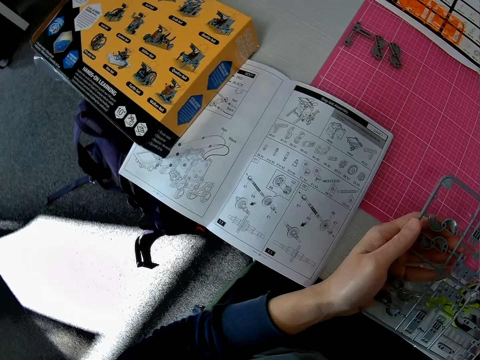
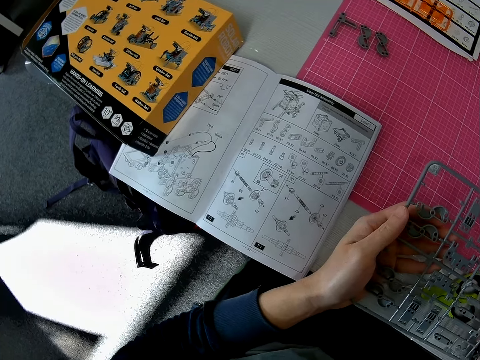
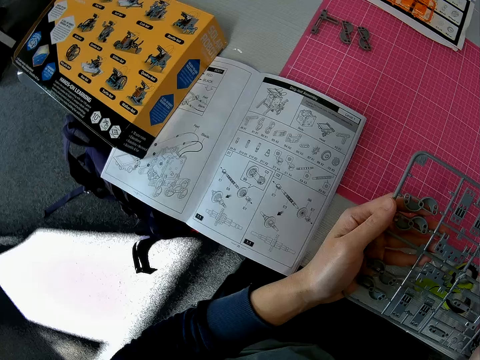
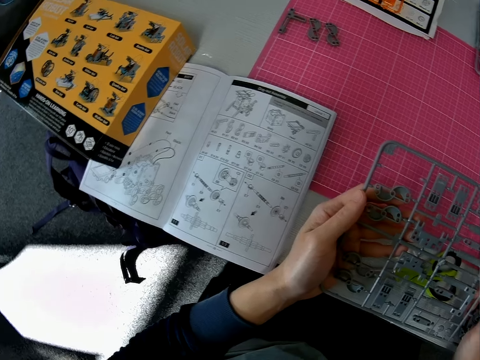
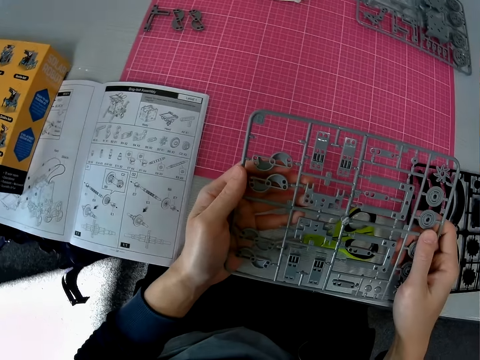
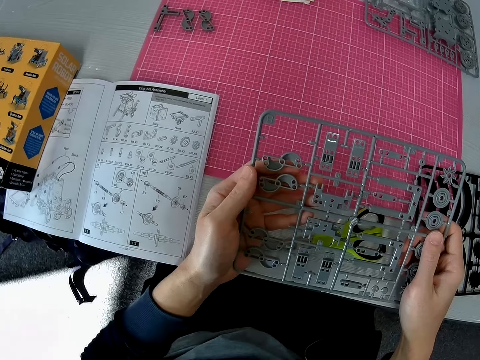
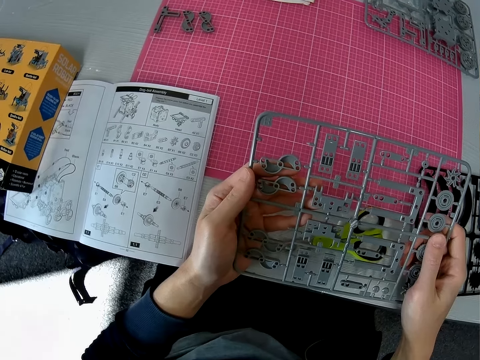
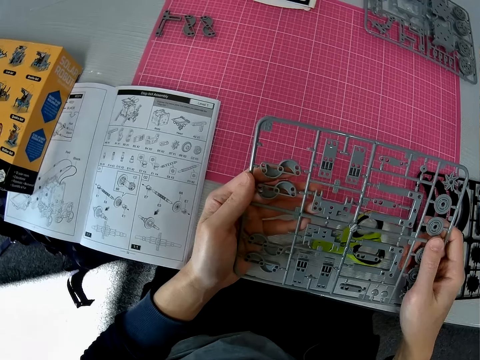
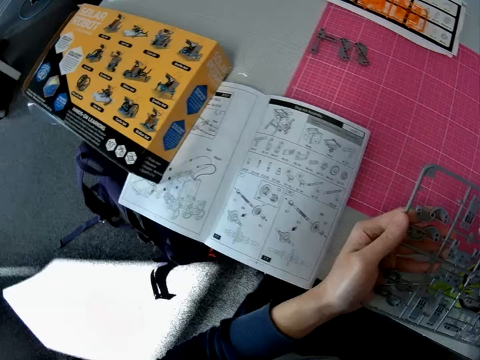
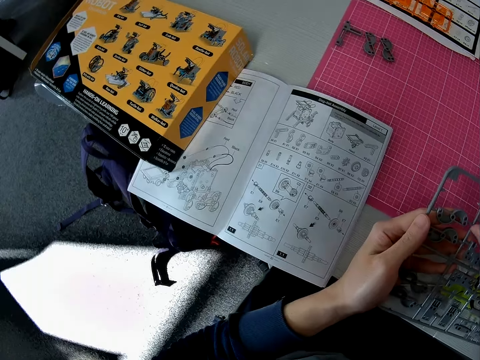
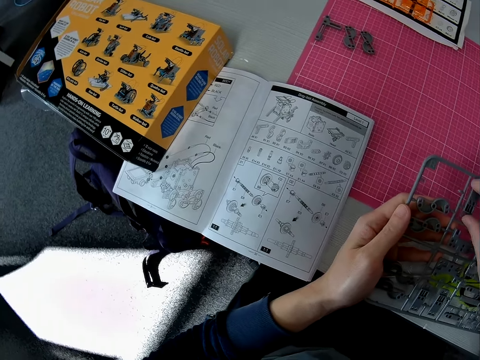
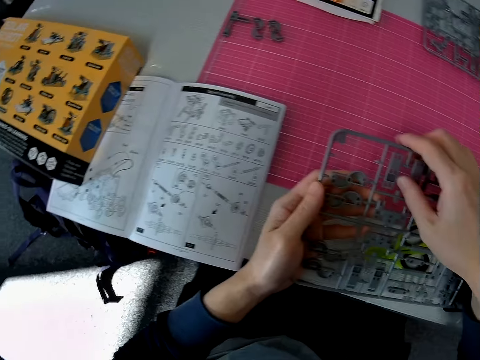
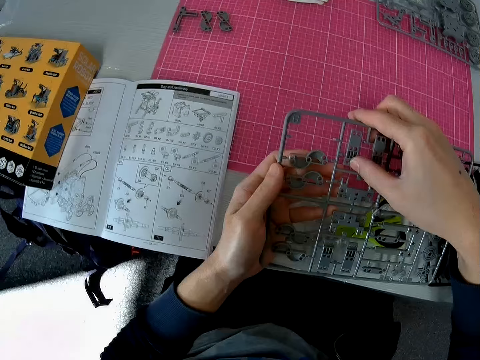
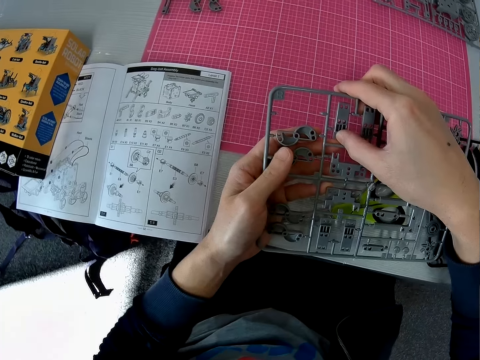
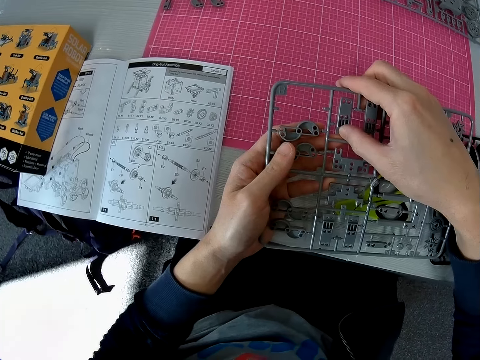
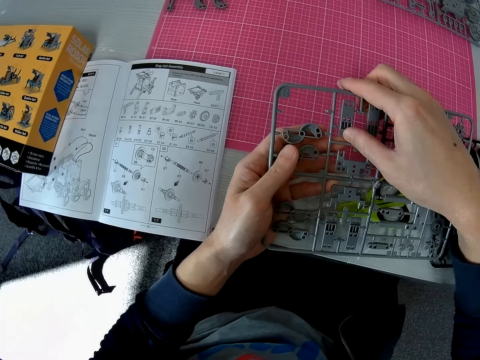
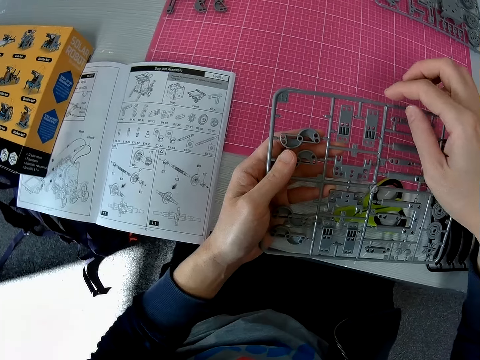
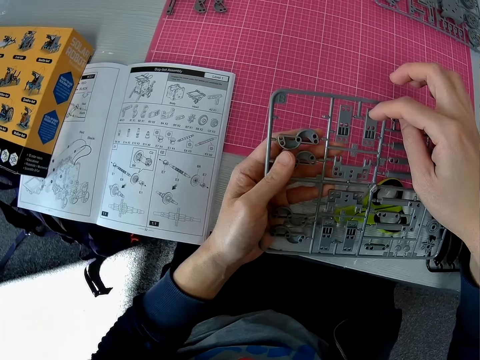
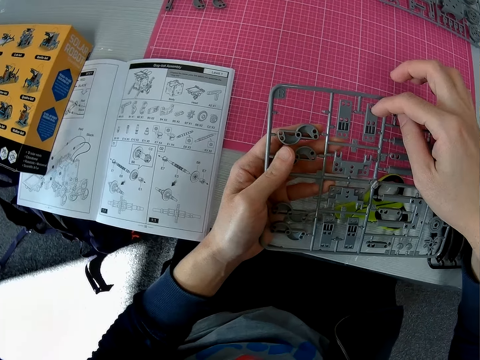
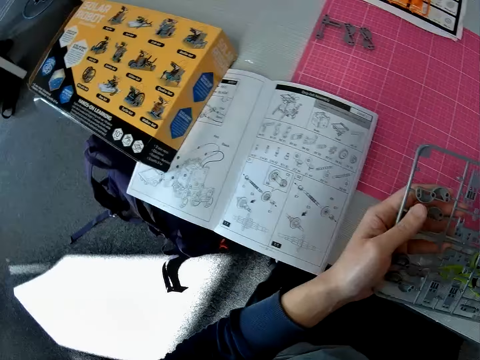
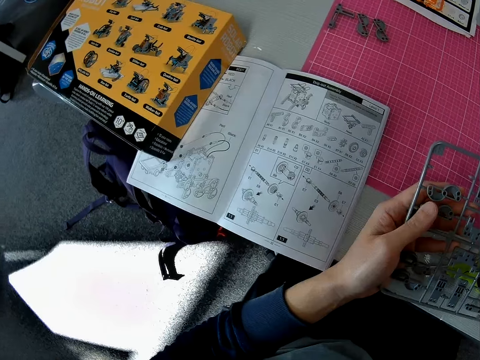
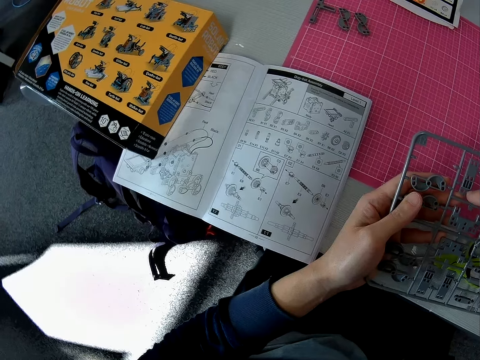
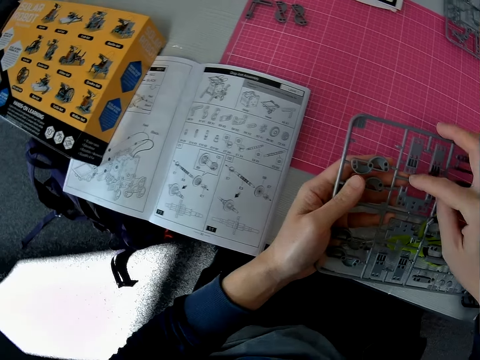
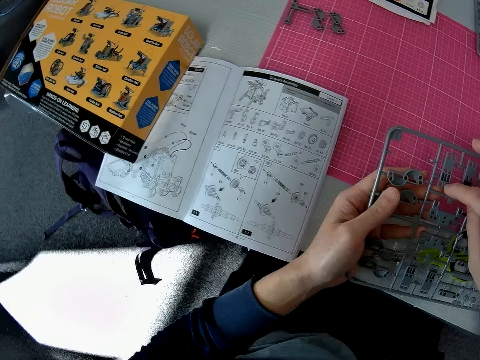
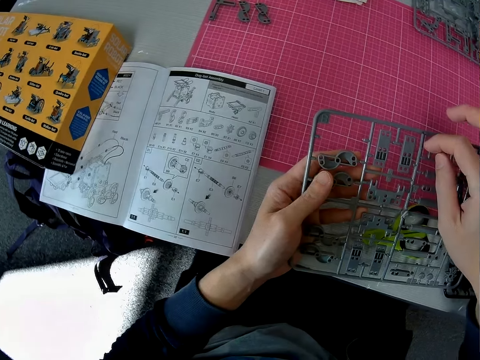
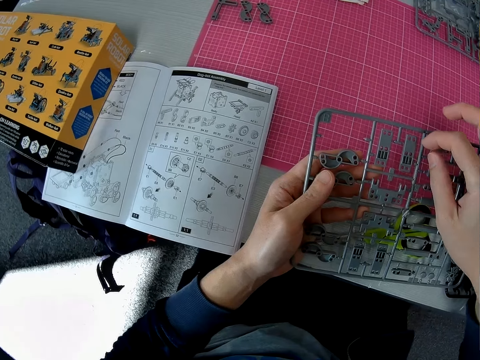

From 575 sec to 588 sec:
The camera wearer holds the plastic grid with both hands. He stares at the laser craft kit. He removes a model piece from the laser craft kit. He touches some components on the plastic grid with his right hand.

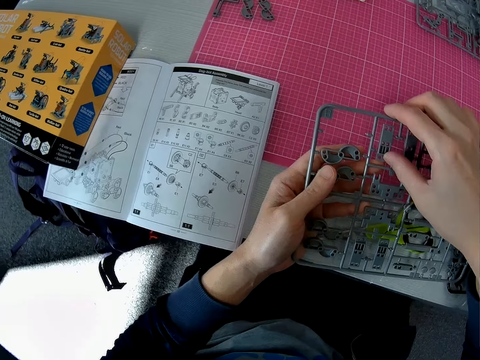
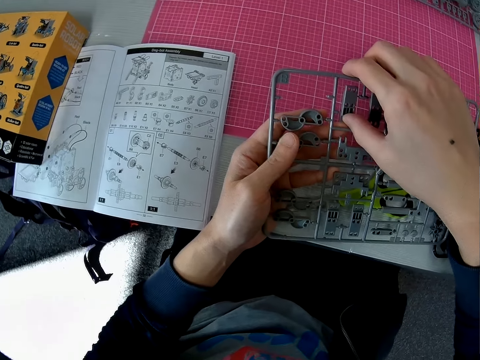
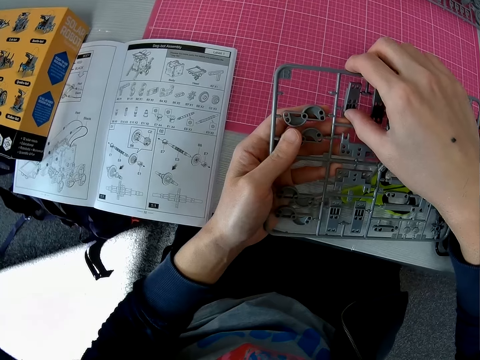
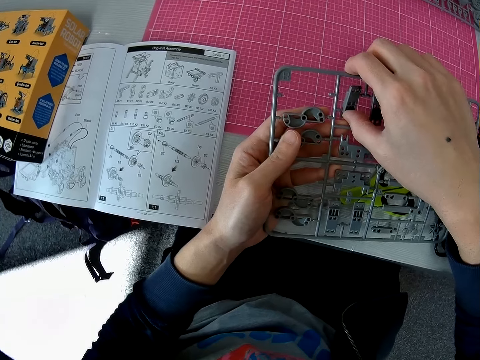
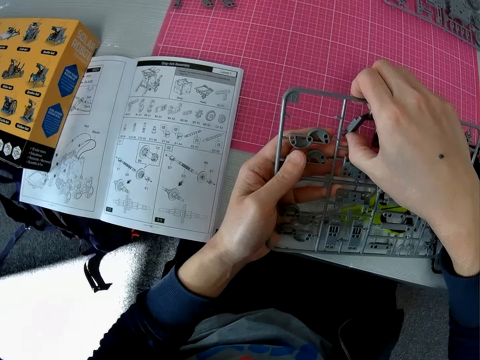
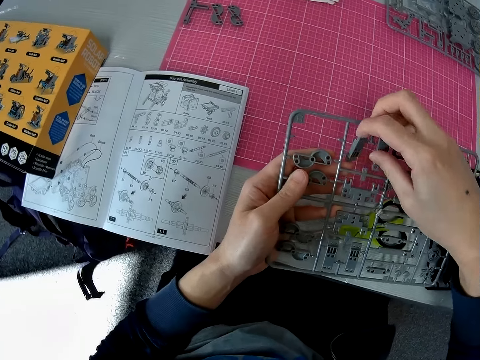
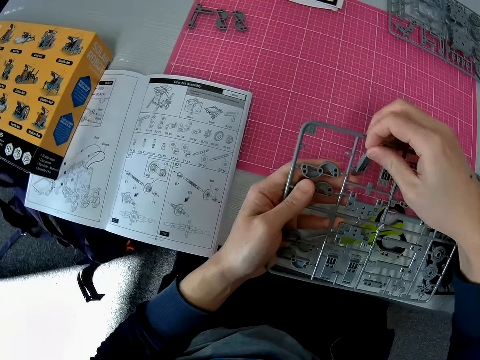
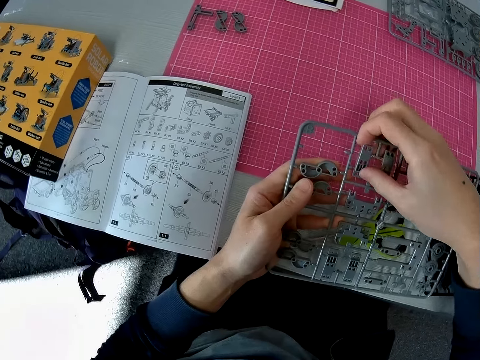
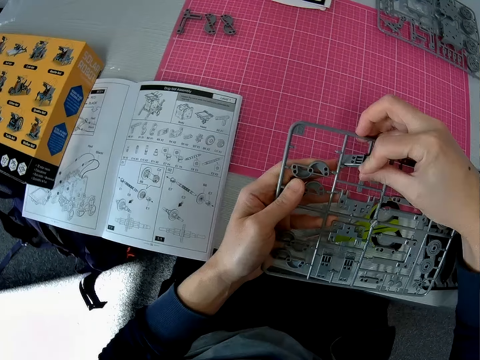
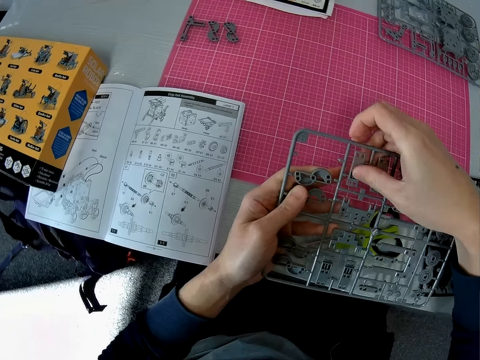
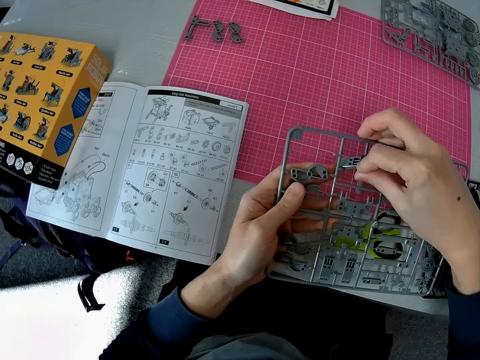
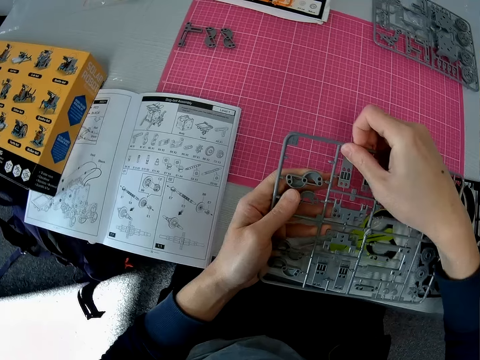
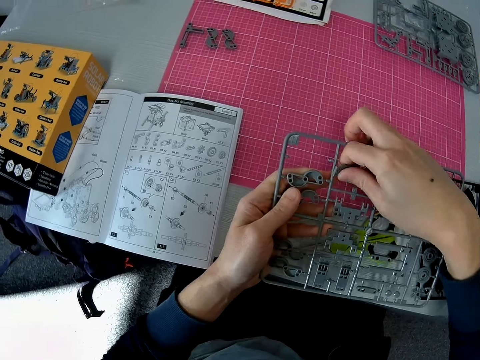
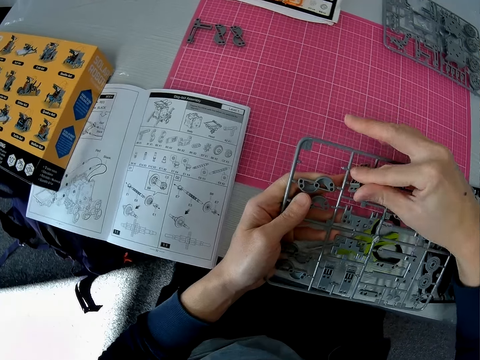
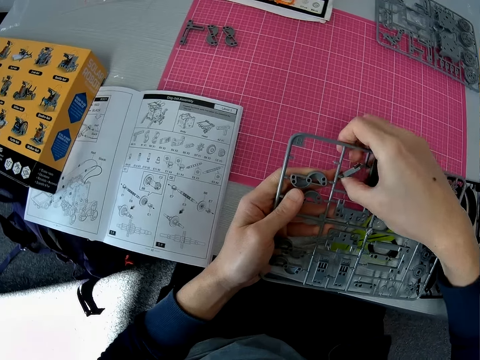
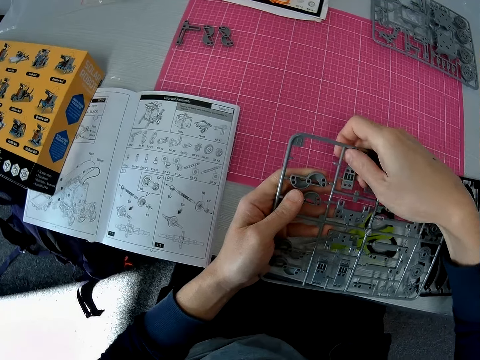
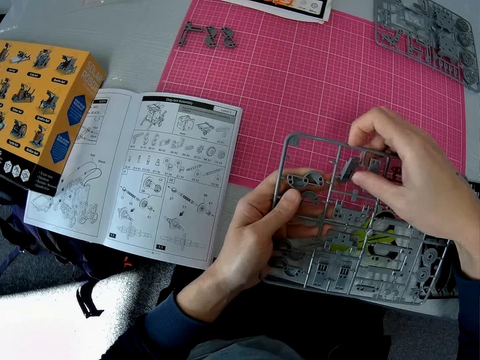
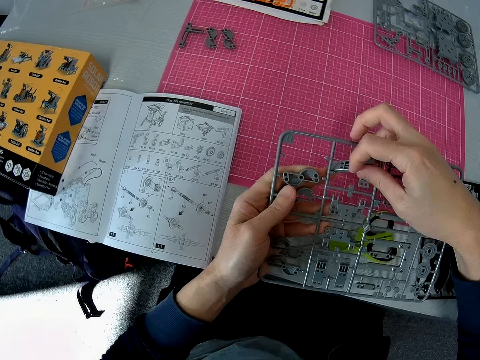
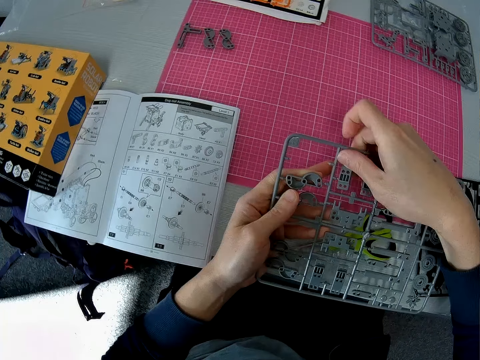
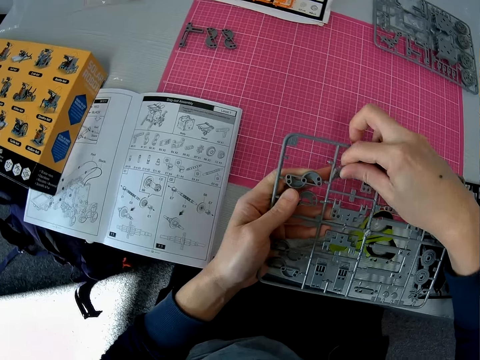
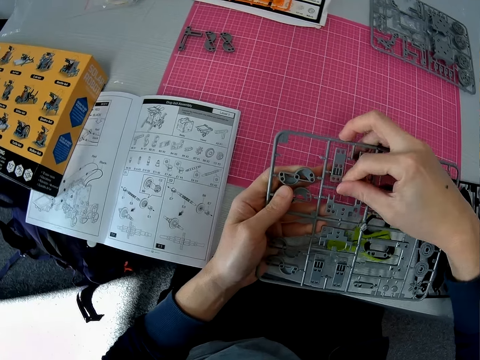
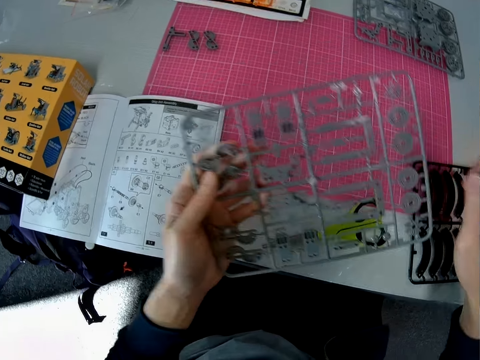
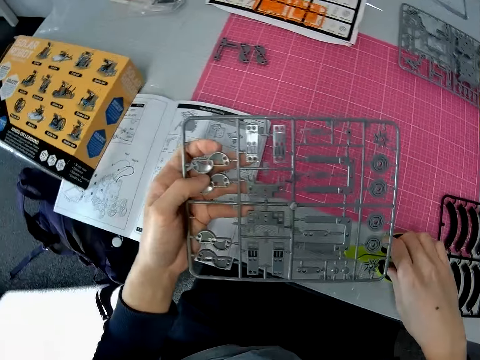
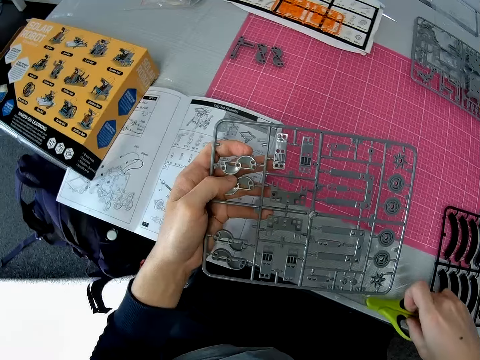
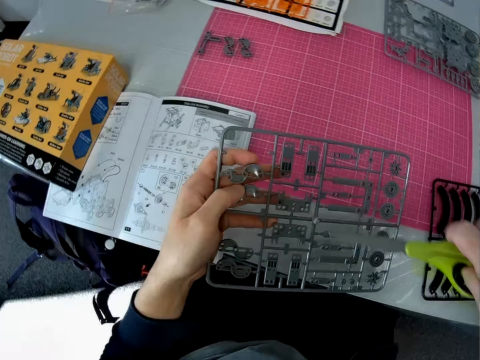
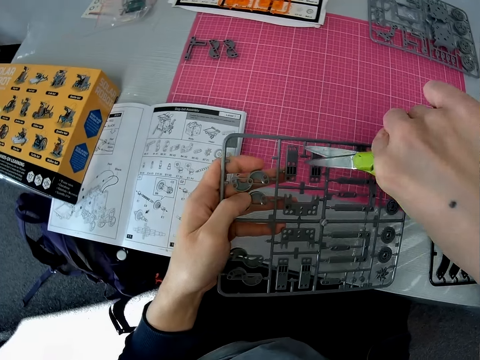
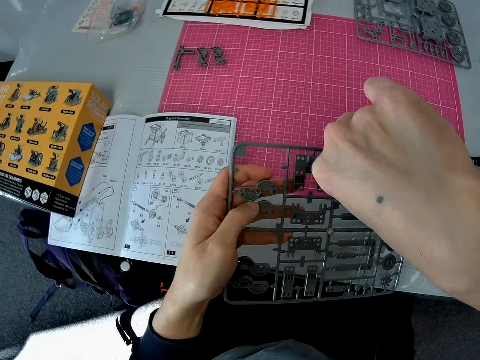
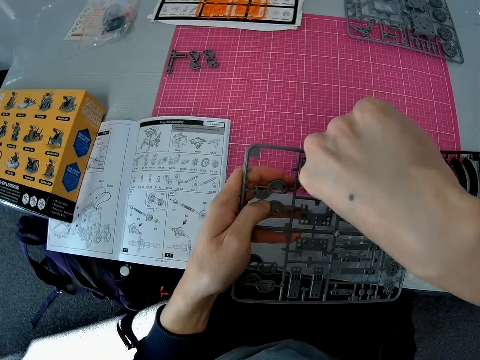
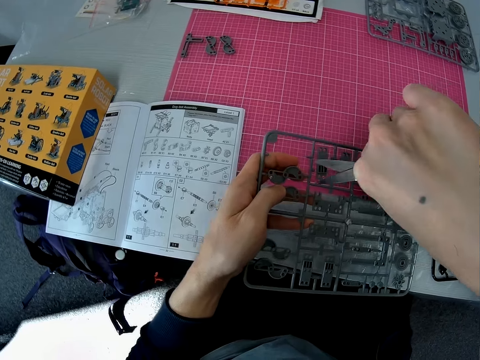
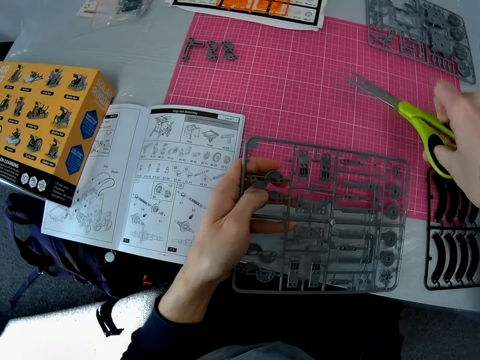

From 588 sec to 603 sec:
The camera wearer twists a component on the plastic grid with both hands. He picks up the scissors from the table with his right hand. He cuts the plastic grid with the scissors.
